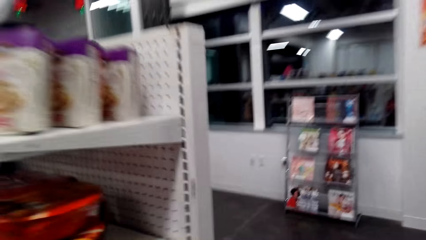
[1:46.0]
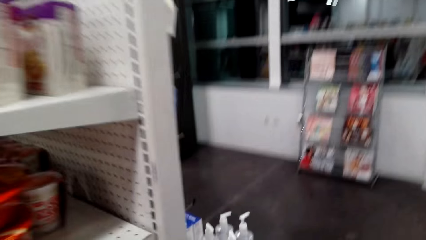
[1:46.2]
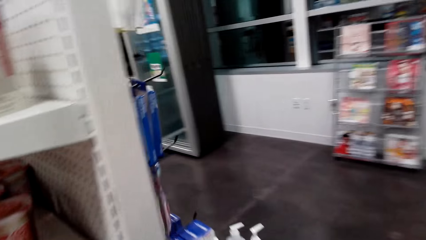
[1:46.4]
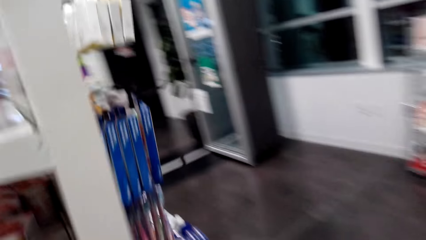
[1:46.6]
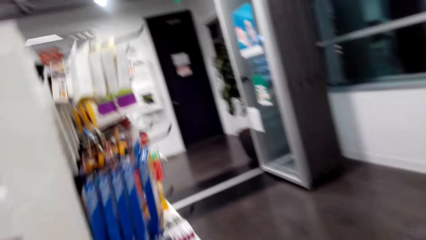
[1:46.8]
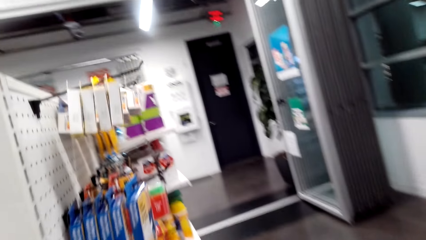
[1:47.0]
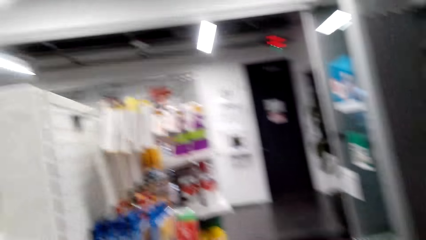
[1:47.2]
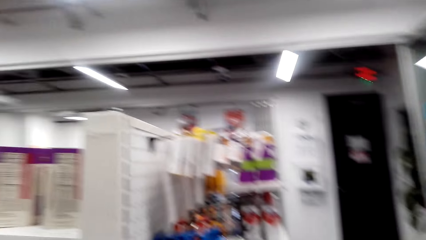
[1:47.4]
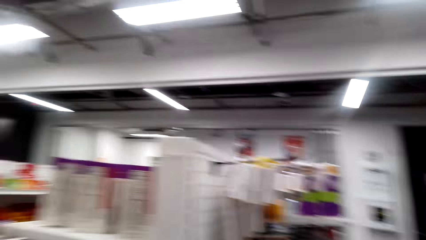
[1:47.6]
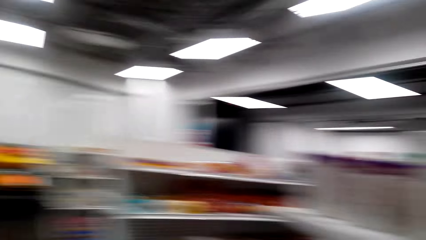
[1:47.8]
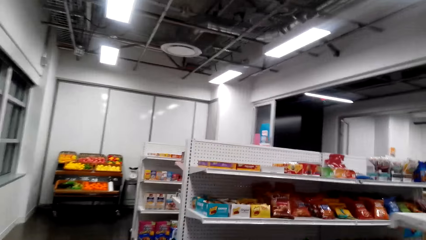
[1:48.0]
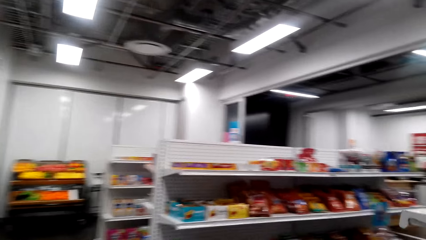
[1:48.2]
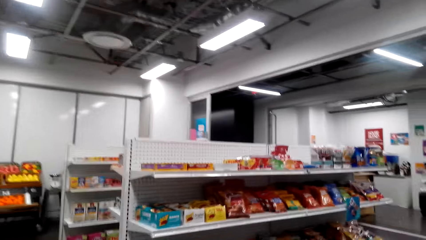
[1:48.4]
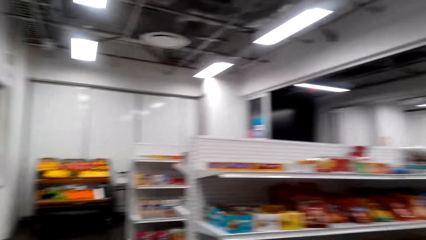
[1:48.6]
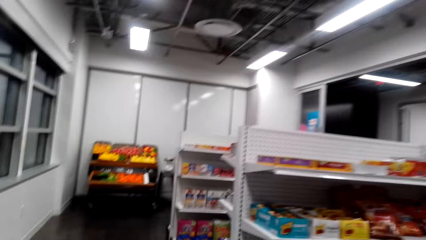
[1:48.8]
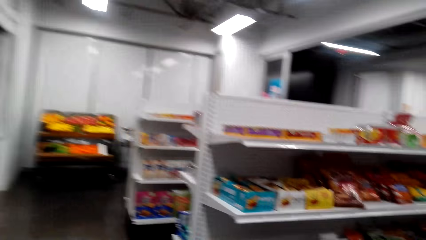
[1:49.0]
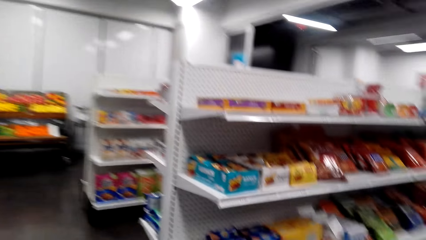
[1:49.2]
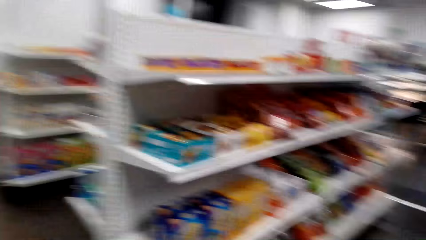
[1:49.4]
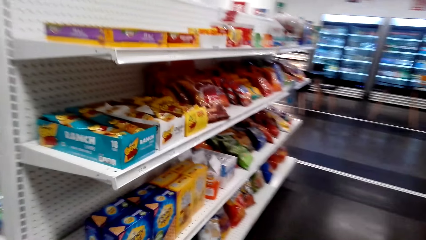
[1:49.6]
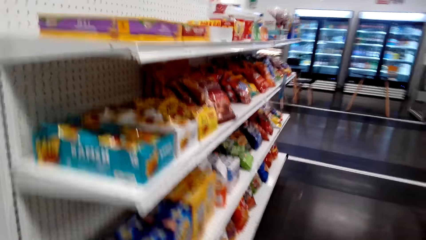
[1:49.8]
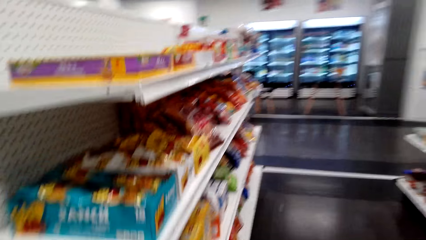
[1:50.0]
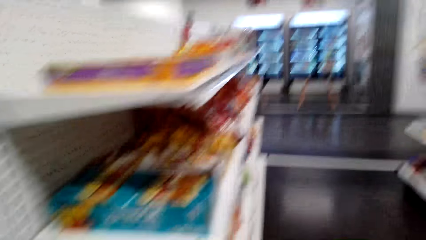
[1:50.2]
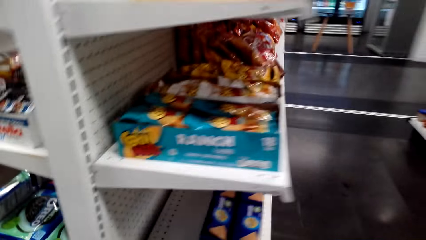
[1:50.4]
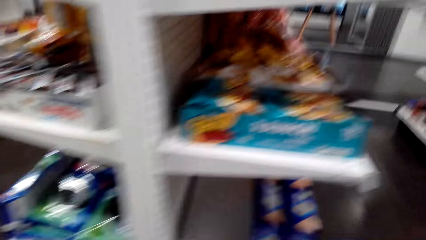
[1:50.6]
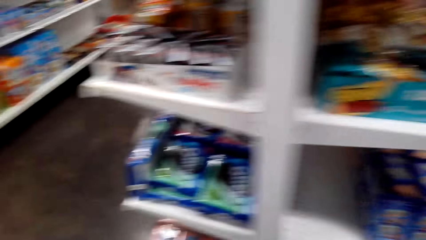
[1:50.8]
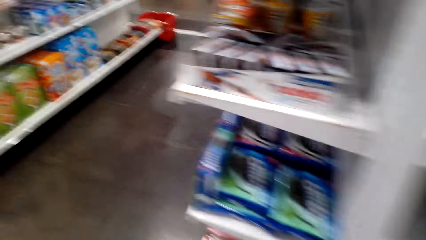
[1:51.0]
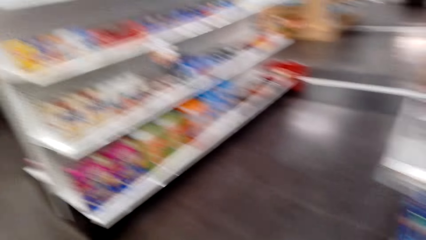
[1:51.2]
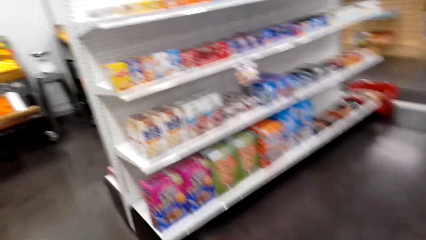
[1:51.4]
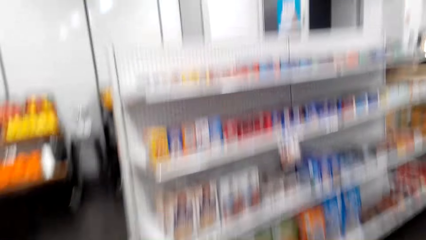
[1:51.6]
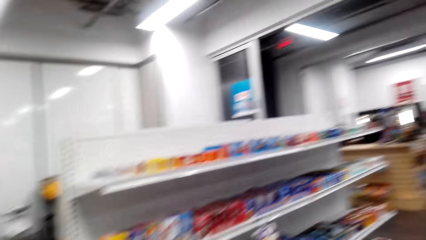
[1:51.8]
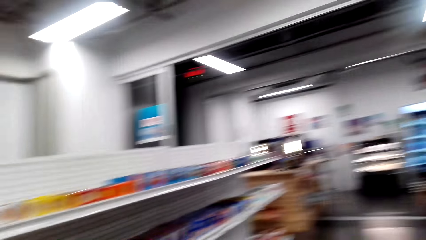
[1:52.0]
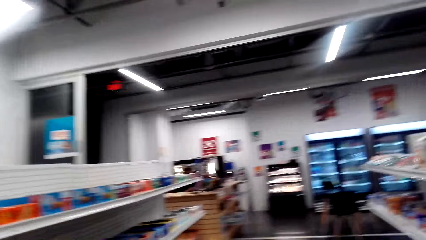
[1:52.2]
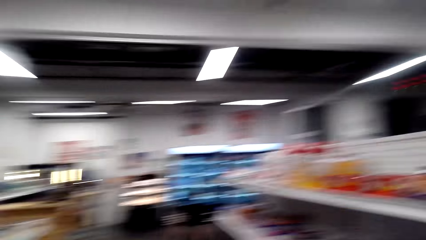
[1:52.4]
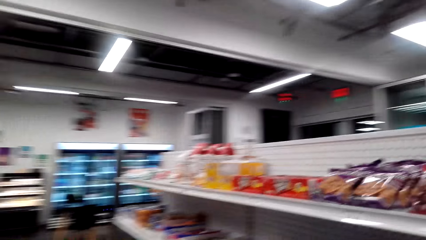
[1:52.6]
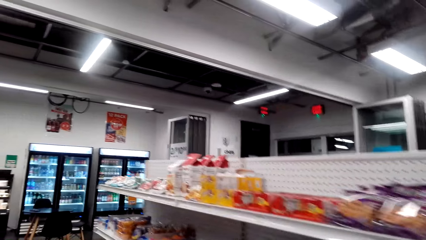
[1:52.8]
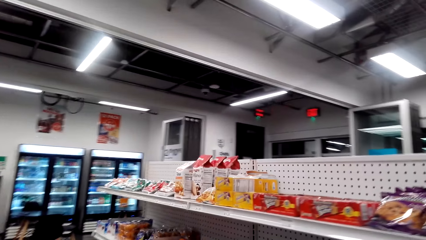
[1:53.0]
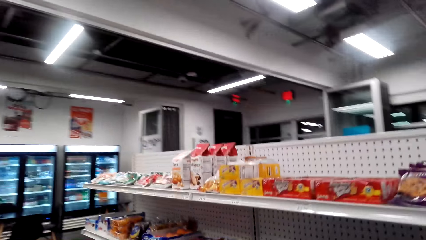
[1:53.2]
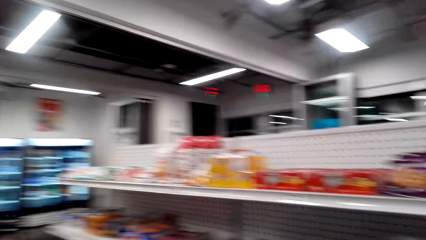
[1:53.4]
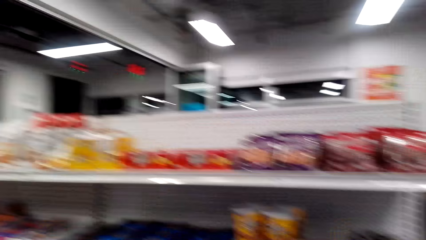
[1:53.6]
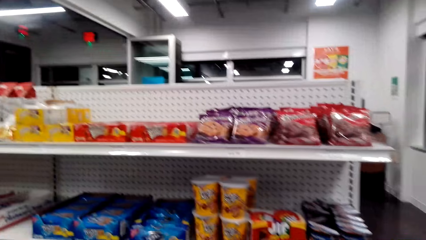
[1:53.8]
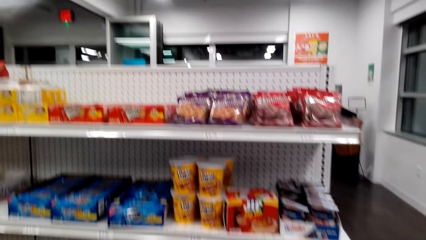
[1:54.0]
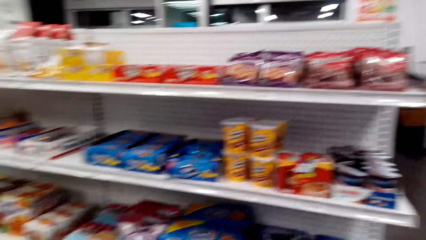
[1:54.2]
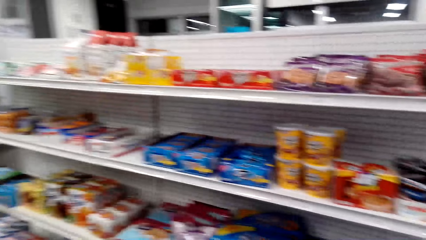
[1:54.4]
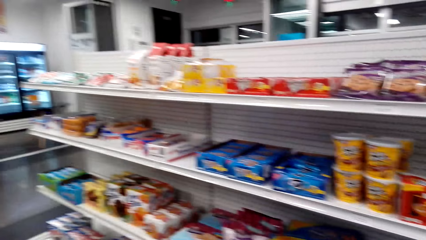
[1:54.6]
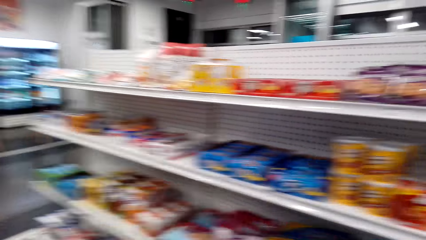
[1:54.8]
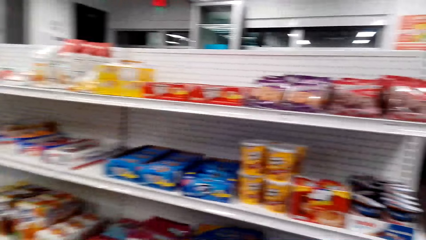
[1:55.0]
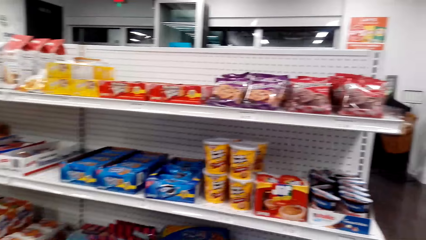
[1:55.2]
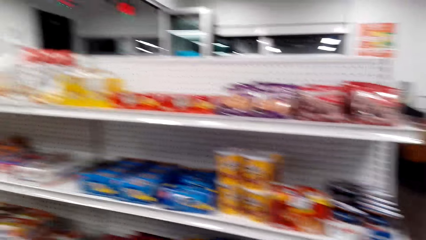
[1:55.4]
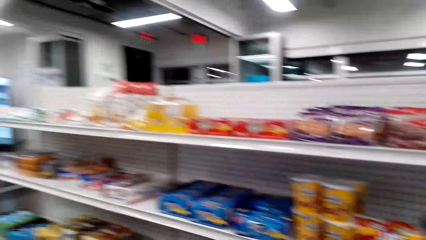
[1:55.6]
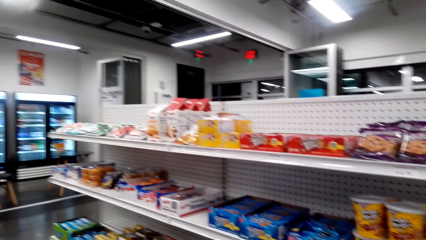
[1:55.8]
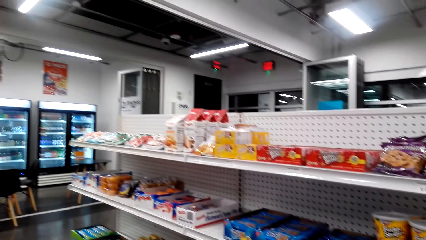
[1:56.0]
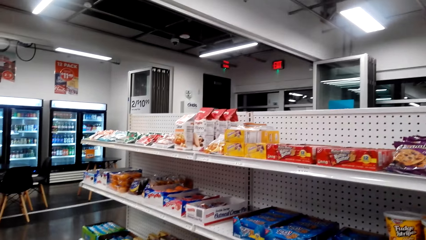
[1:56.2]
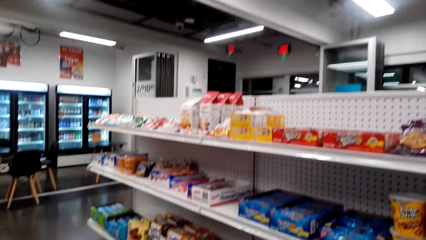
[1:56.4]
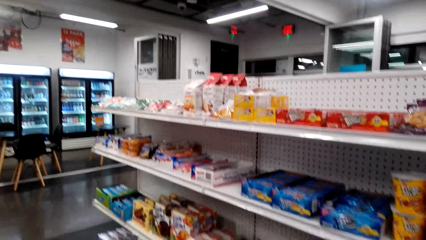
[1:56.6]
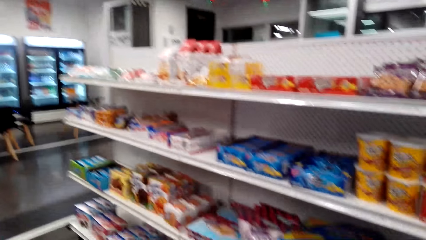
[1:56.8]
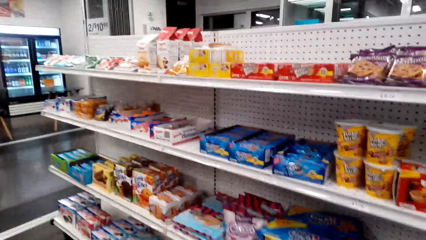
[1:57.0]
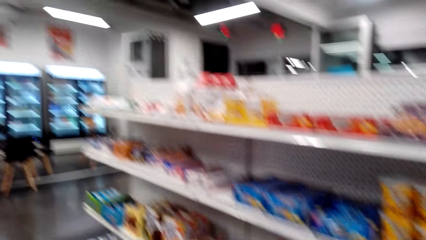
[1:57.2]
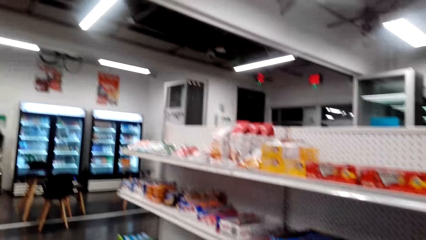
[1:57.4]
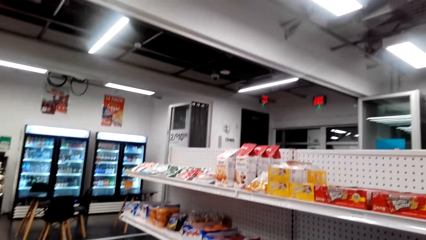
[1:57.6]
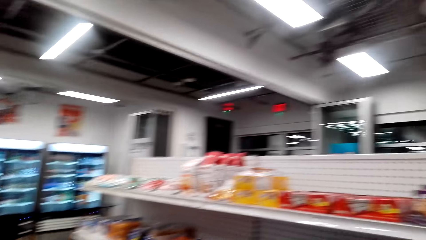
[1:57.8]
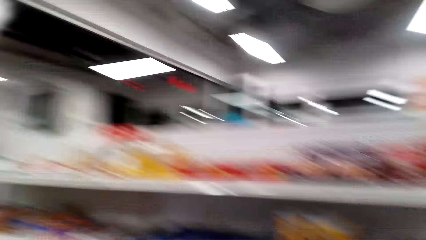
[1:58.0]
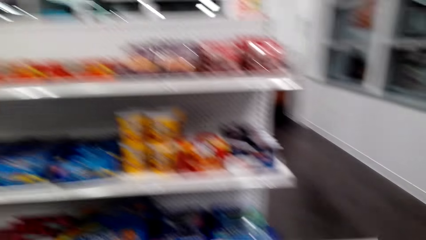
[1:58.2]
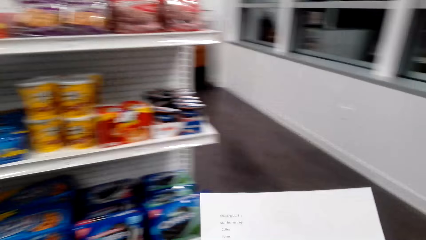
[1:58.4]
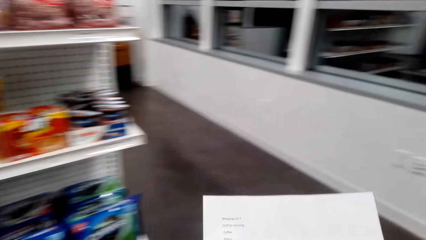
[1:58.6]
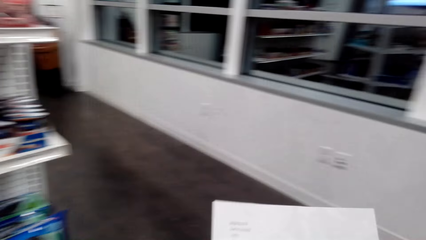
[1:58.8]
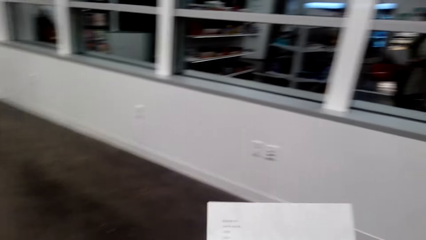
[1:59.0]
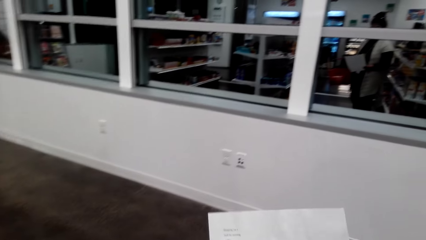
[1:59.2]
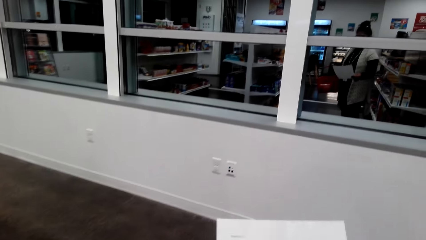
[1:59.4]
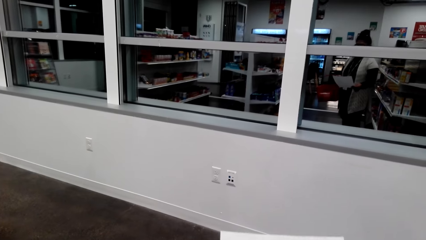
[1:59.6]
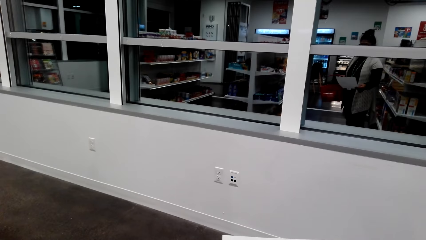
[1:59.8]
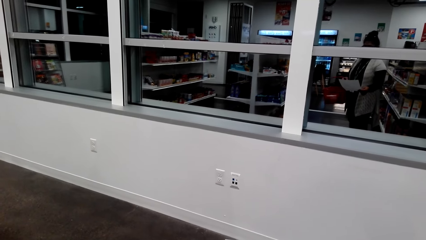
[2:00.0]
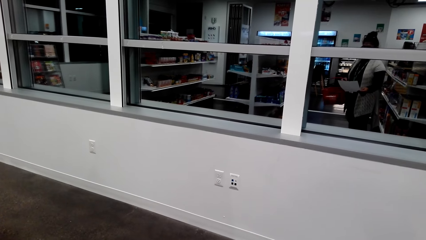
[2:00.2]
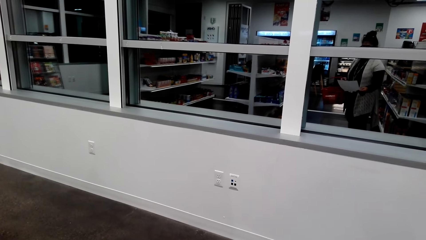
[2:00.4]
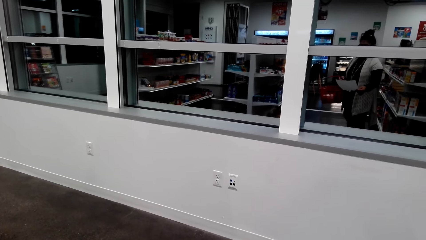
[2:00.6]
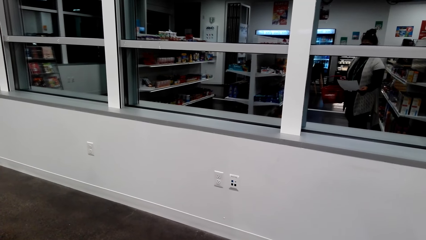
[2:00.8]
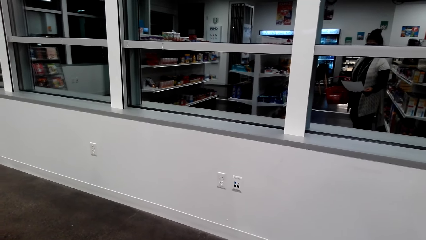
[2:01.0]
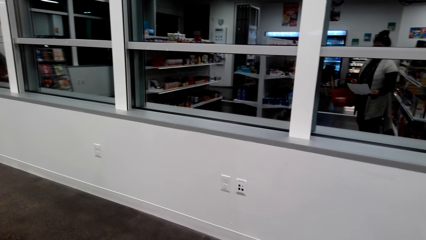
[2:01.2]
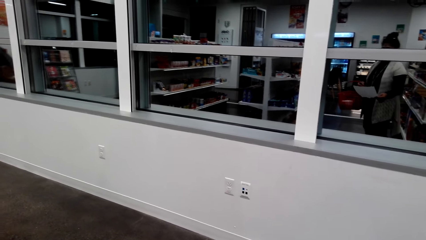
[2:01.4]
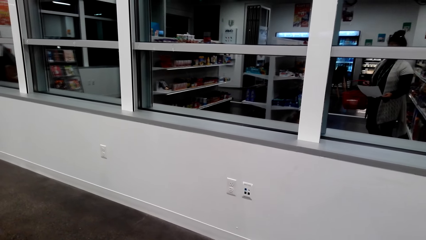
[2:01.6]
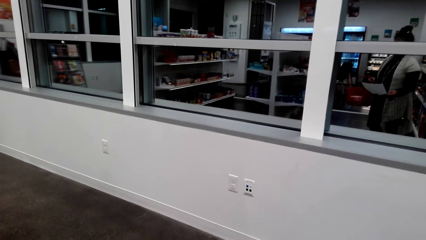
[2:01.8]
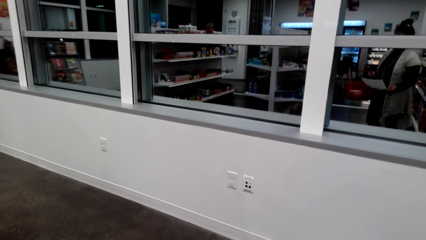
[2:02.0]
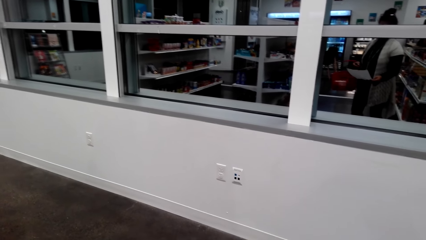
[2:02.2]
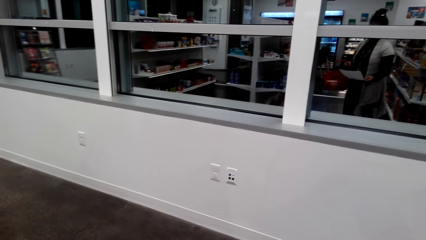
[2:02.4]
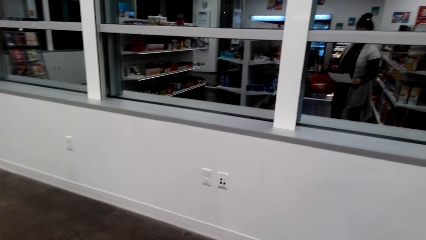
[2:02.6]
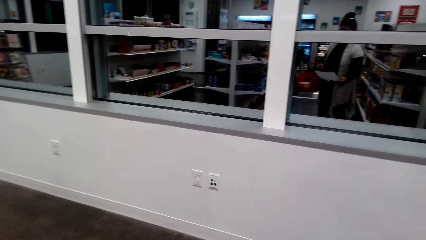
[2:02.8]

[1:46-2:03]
The camera wearer reads the shopping list.
